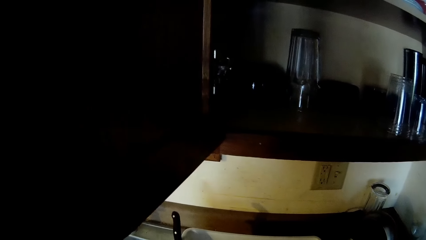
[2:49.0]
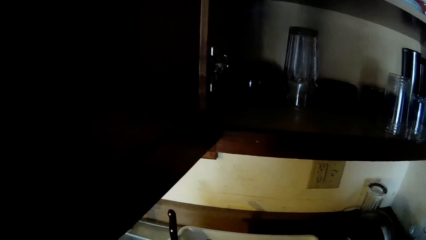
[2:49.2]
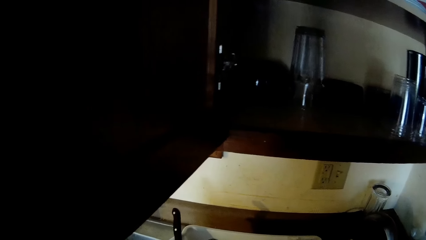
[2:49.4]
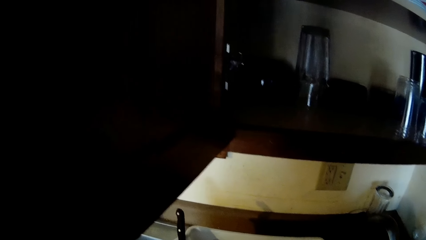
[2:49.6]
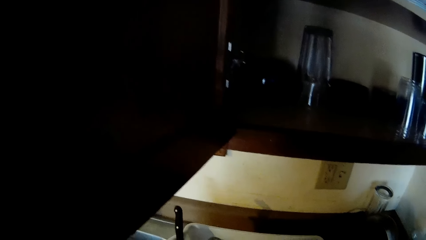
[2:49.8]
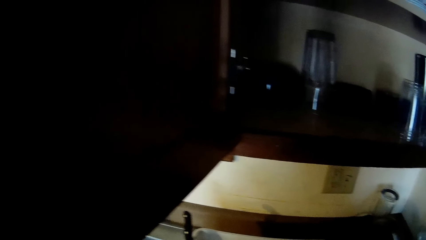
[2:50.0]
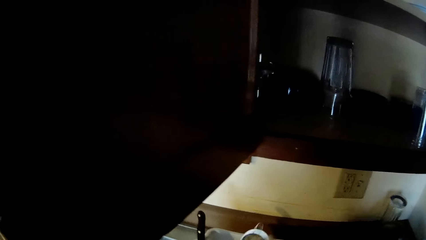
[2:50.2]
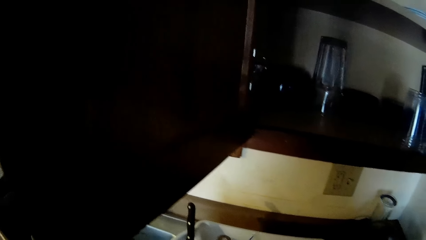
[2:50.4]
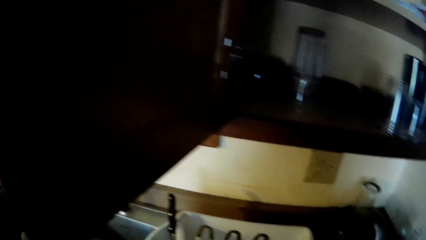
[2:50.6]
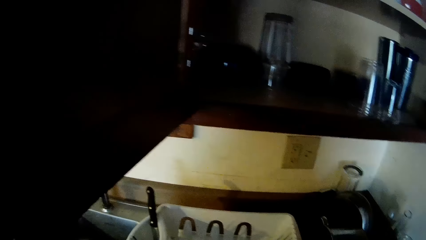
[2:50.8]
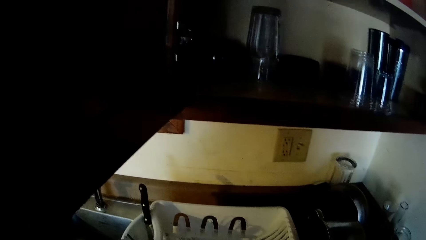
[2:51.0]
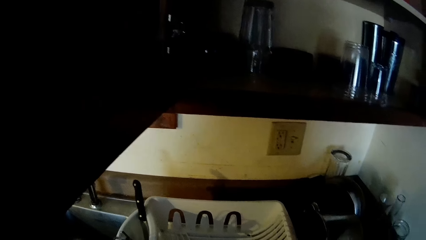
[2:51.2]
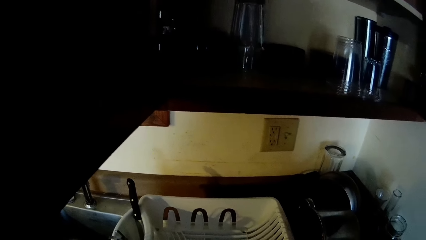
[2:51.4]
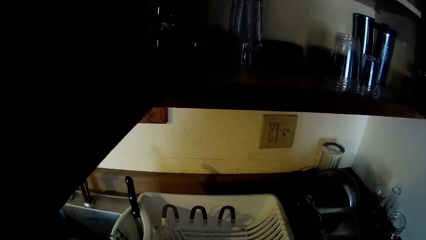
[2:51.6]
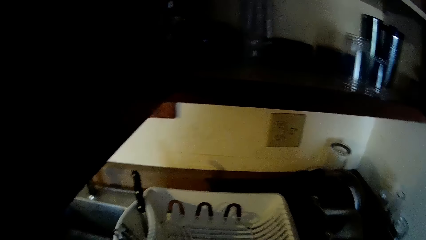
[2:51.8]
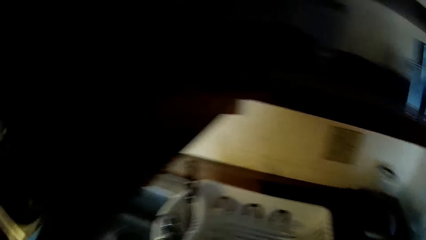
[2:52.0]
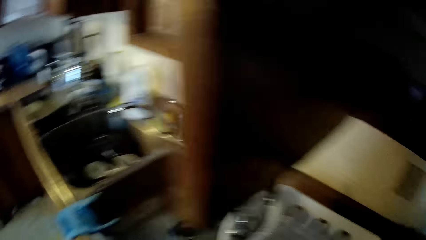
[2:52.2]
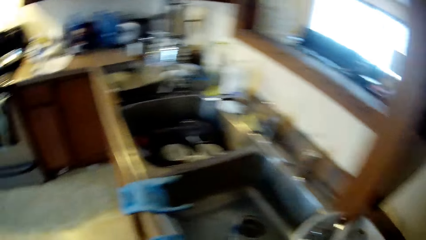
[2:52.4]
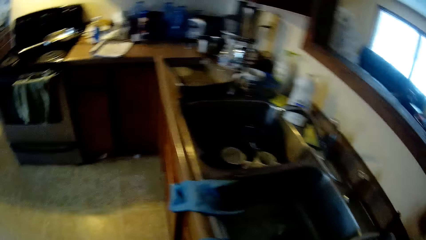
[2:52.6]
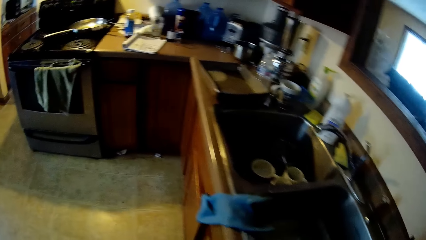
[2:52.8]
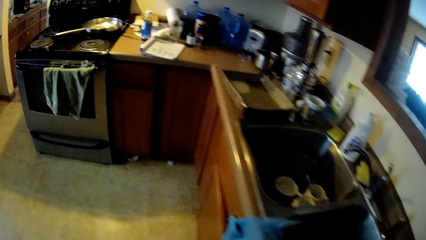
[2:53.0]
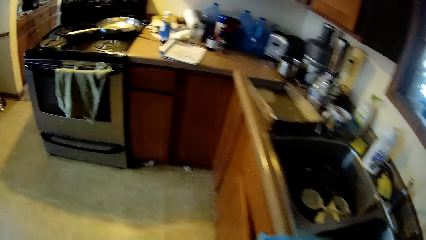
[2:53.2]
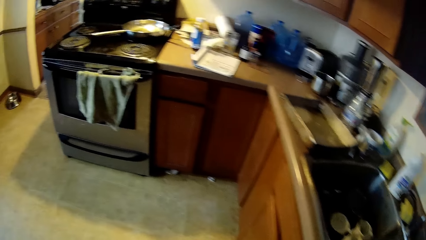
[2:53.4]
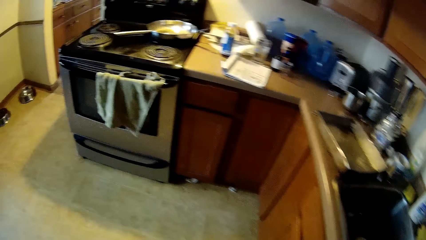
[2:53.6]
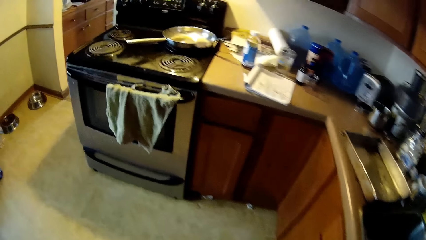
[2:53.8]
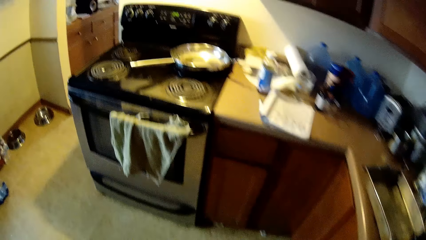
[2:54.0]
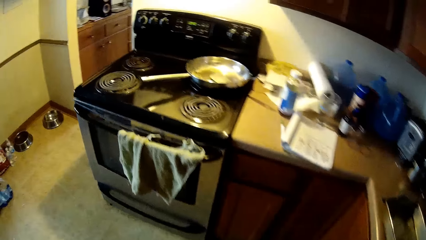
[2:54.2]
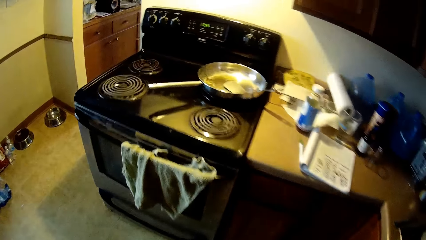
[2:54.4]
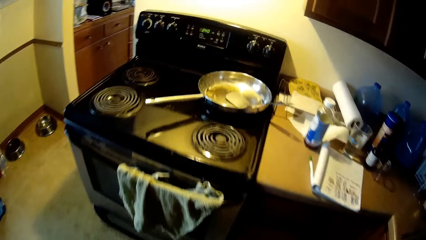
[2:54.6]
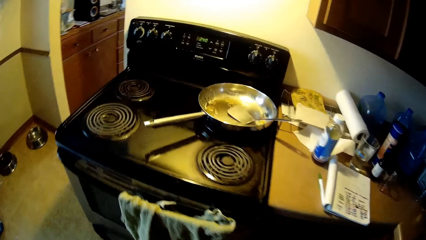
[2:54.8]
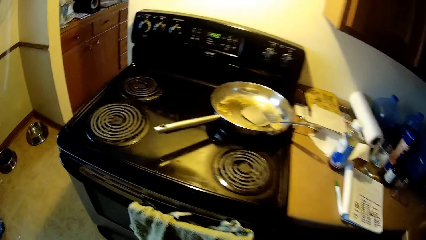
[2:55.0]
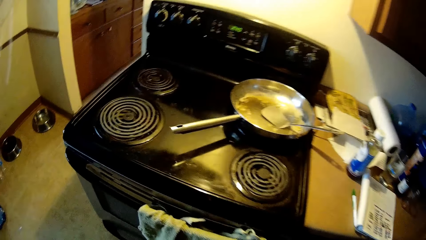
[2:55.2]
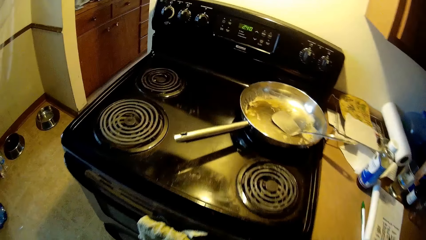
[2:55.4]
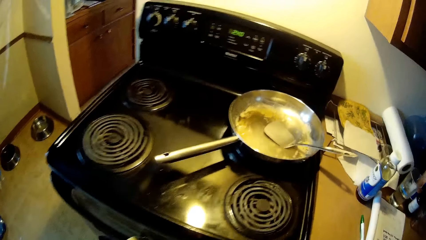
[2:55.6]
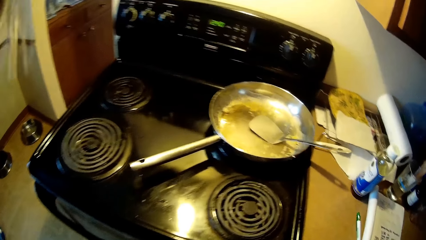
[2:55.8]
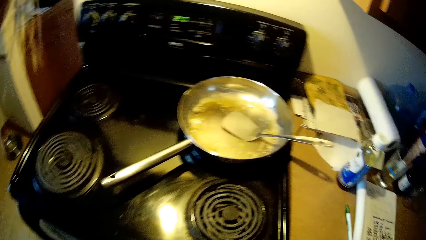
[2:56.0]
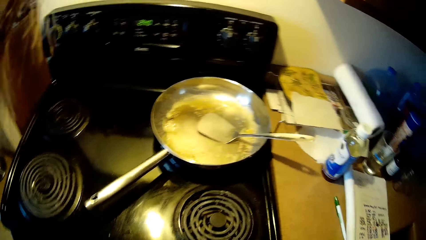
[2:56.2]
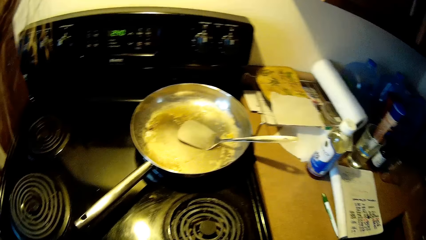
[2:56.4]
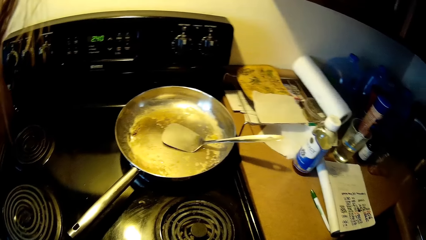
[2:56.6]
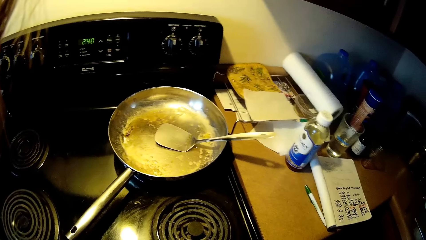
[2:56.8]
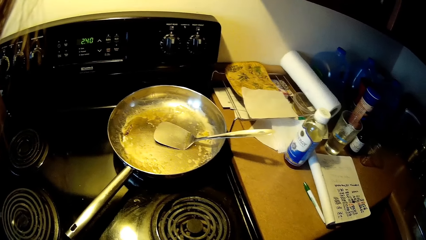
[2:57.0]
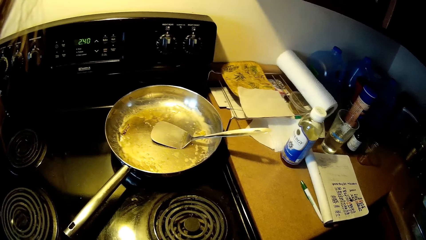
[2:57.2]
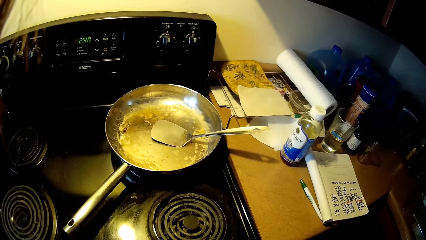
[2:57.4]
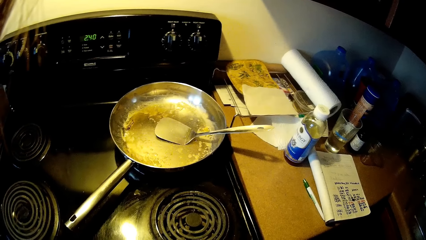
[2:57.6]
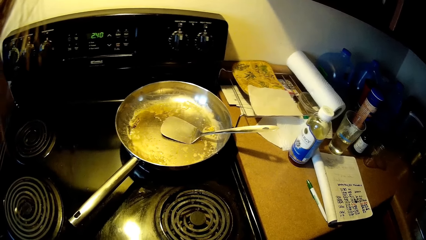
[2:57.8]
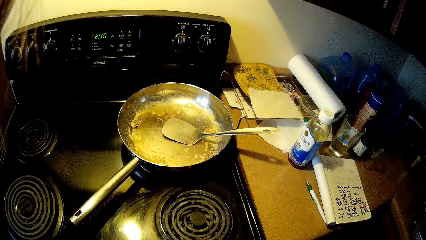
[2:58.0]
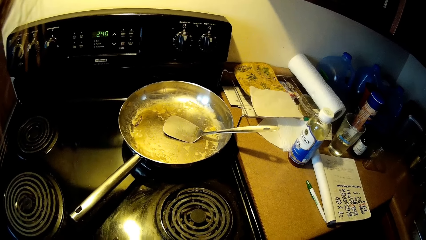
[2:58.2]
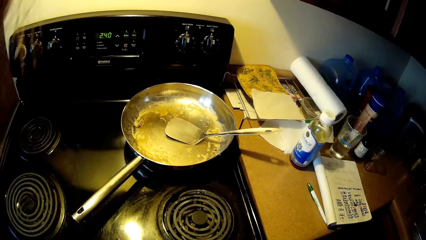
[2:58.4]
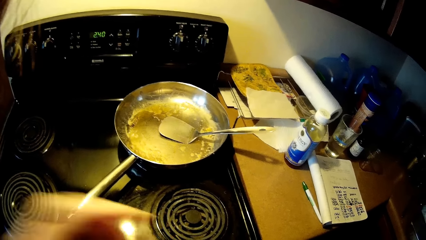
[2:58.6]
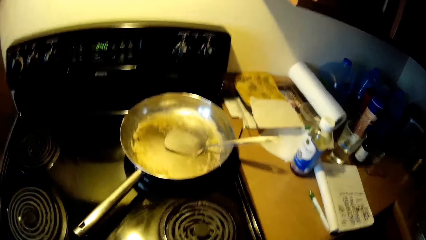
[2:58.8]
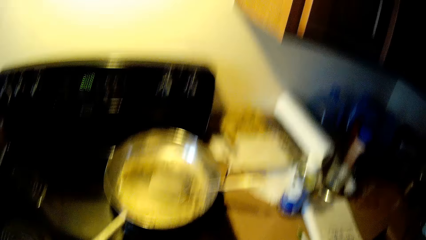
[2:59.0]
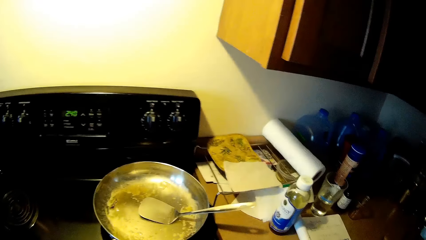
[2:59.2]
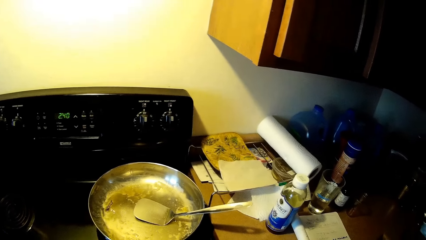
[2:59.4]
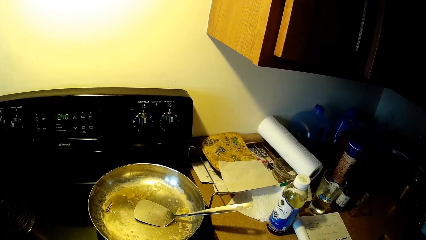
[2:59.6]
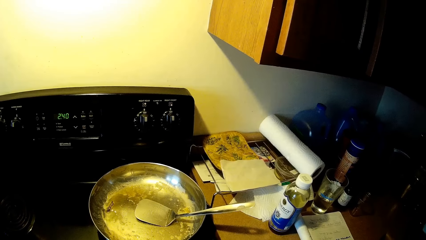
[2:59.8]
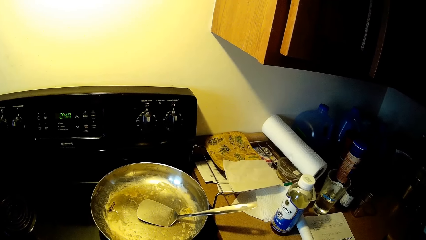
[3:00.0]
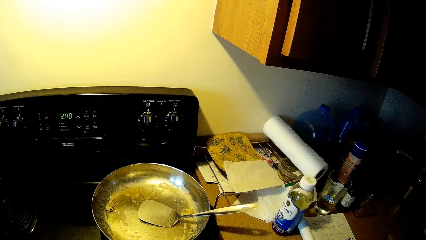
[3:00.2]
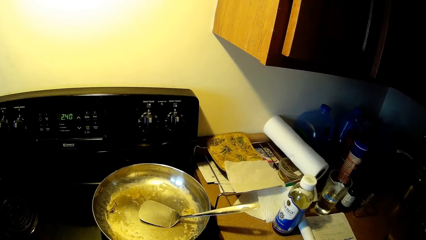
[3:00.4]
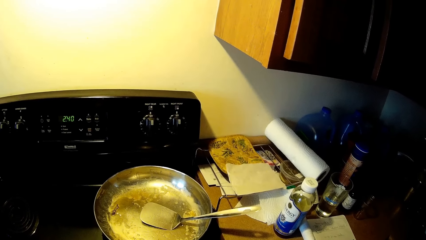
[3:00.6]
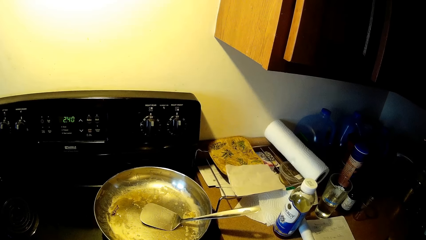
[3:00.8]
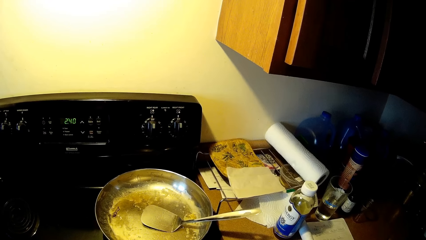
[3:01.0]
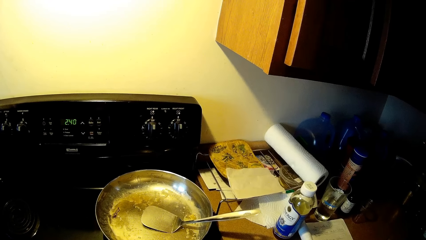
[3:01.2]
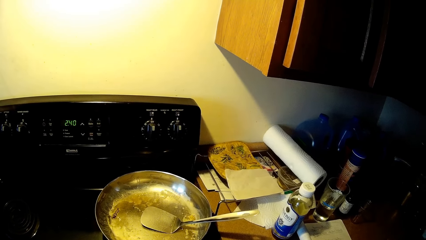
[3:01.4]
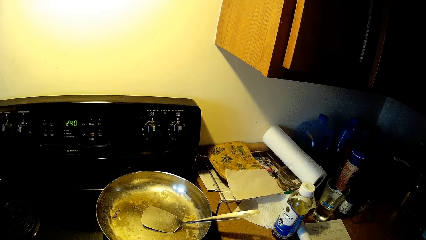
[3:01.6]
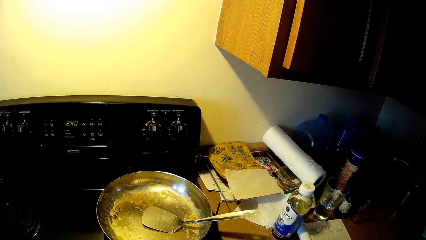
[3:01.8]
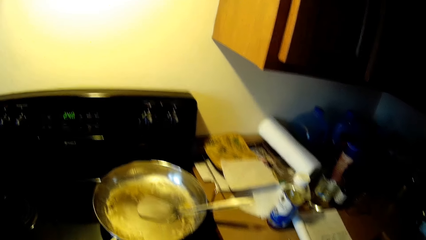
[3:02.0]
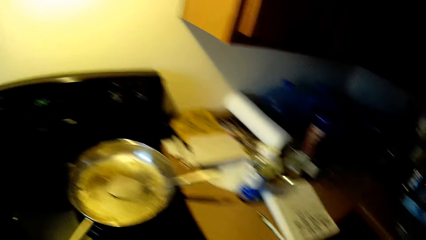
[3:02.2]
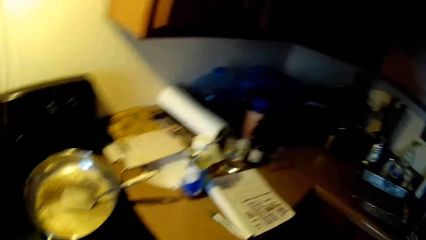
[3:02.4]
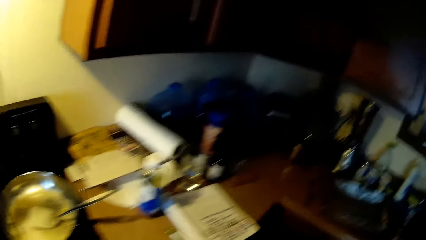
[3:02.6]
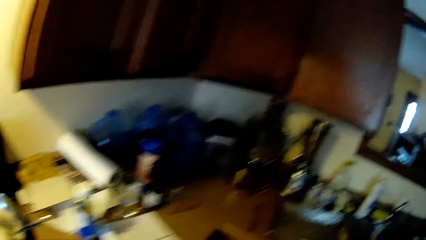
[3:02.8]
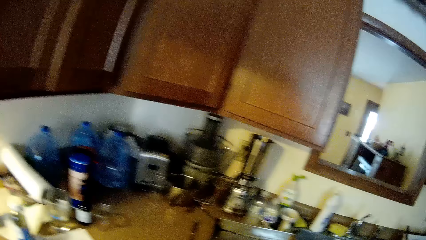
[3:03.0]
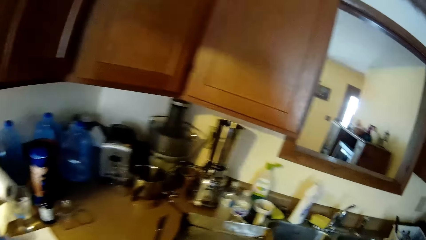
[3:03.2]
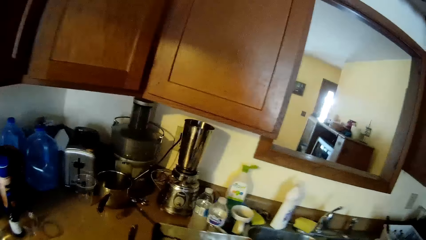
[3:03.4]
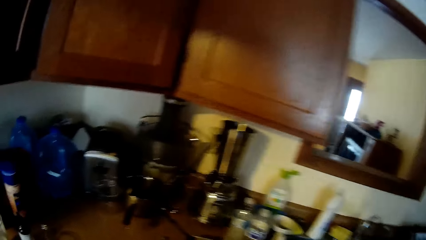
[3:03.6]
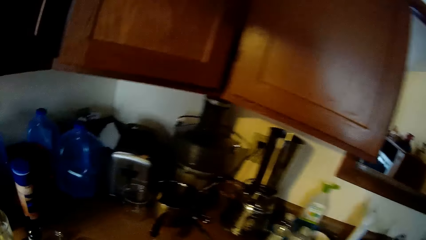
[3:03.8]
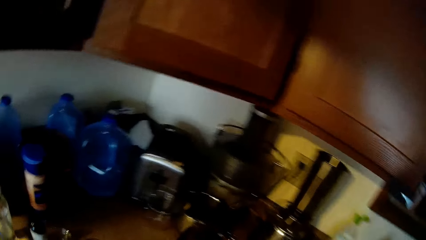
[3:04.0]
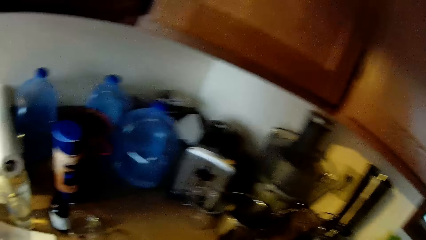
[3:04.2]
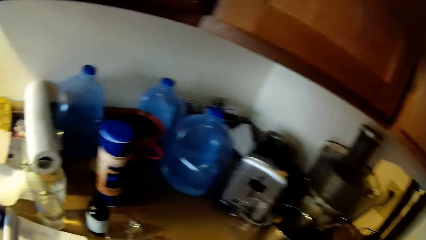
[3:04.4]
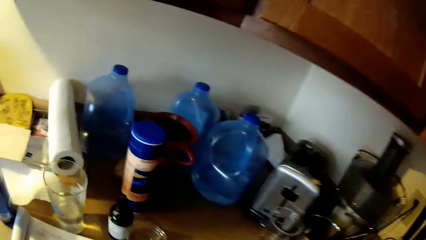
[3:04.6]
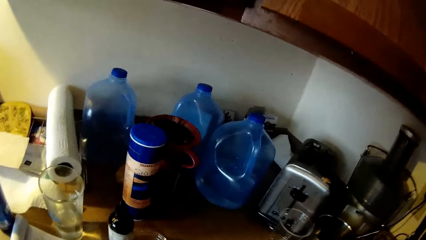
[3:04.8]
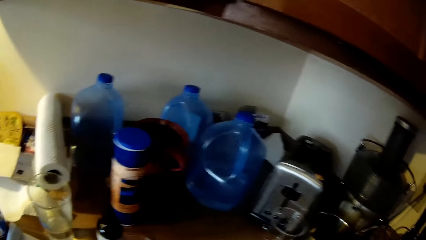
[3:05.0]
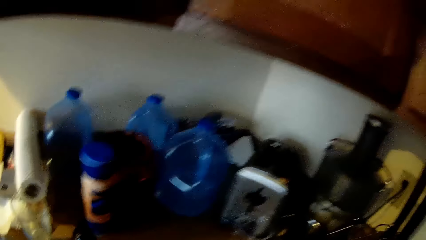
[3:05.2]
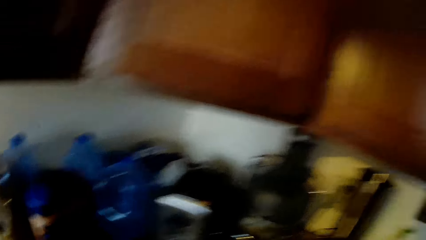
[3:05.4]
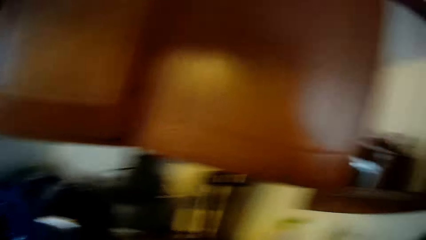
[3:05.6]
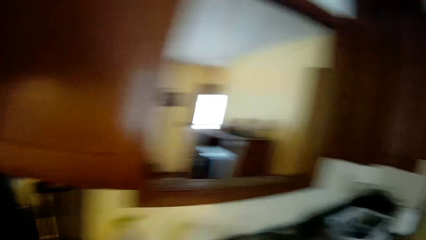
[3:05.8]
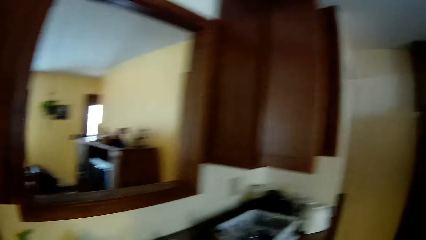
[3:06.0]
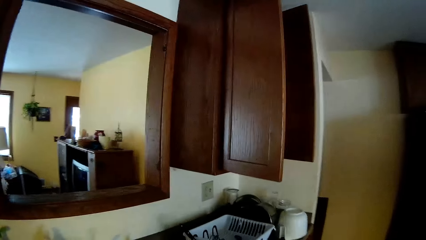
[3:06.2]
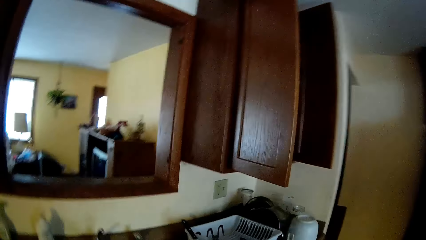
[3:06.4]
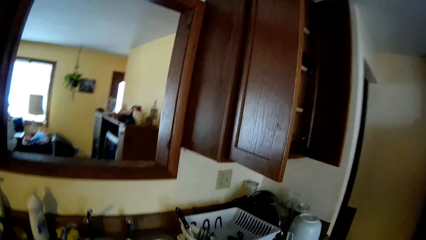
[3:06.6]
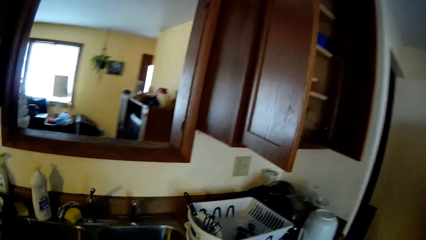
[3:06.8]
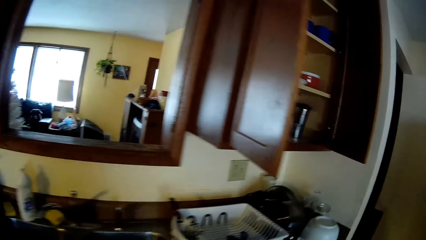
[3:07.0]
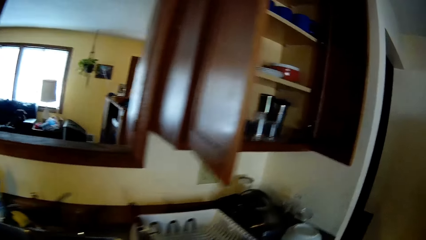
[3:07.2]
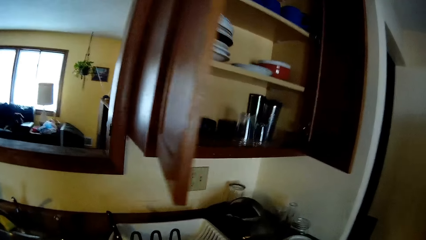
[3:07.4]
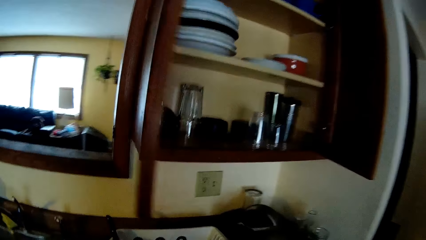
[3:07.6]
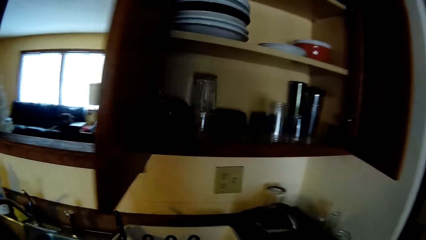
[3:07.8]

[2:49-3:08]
The camera wearer picks up a sieve from the rack. They walk around the kitchen. They start the cooker. They walk around the room.
